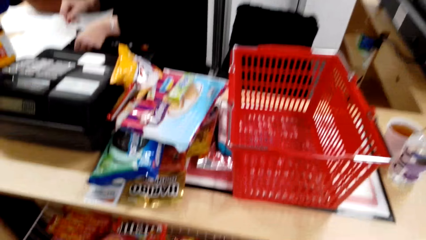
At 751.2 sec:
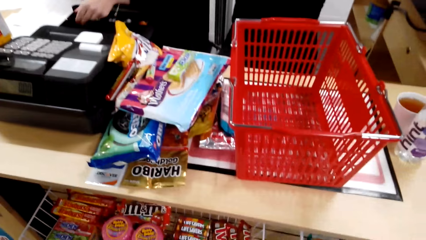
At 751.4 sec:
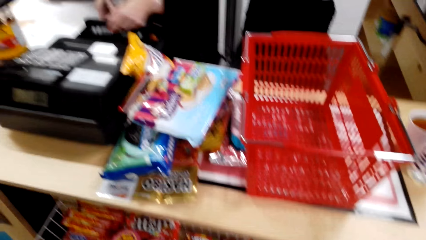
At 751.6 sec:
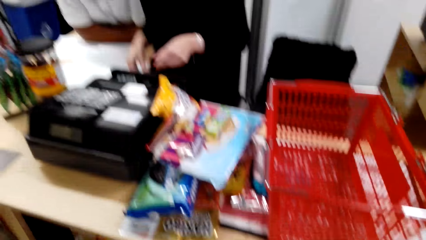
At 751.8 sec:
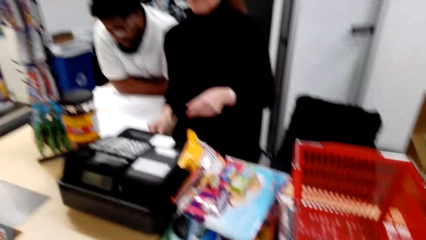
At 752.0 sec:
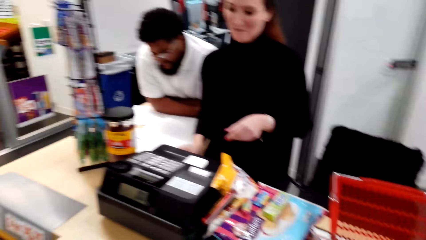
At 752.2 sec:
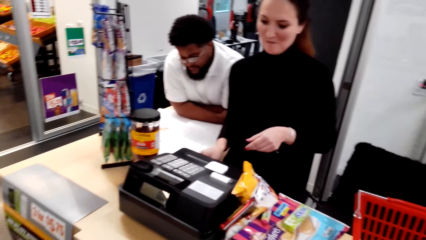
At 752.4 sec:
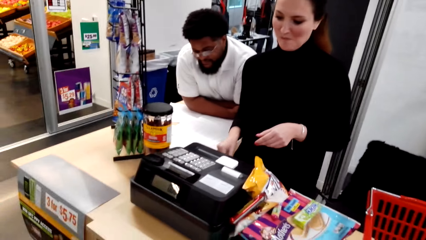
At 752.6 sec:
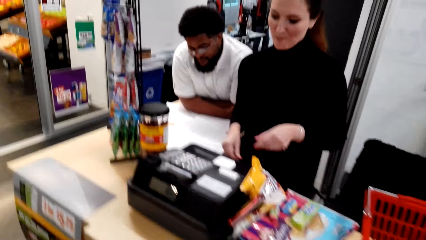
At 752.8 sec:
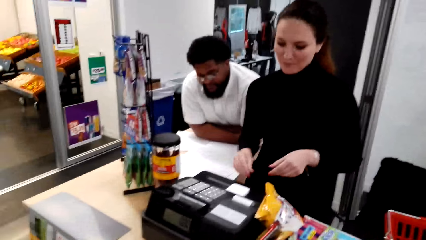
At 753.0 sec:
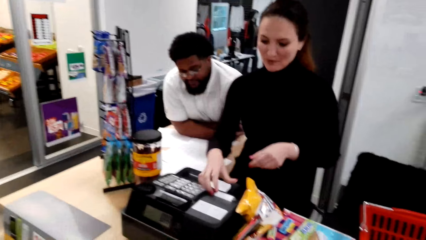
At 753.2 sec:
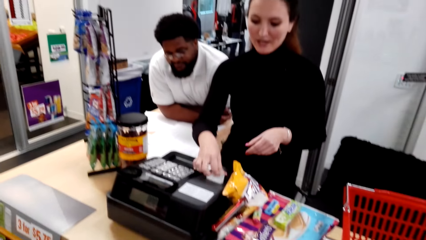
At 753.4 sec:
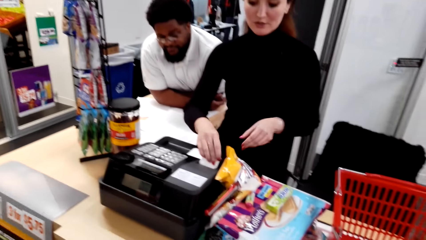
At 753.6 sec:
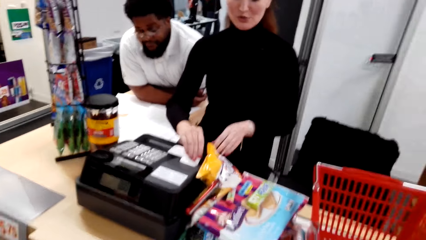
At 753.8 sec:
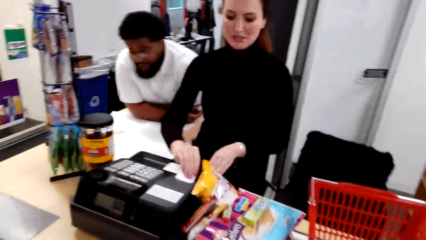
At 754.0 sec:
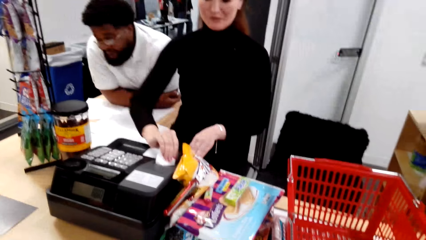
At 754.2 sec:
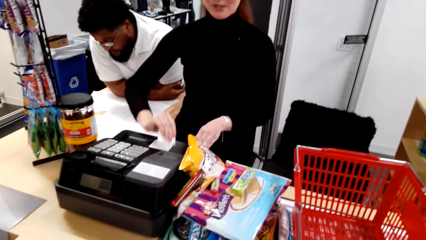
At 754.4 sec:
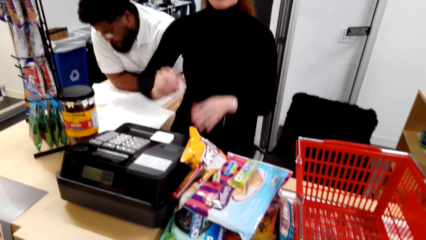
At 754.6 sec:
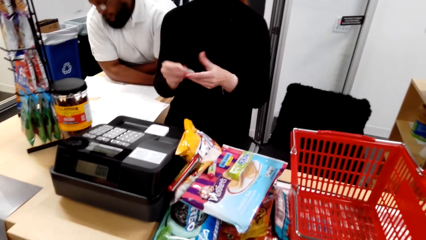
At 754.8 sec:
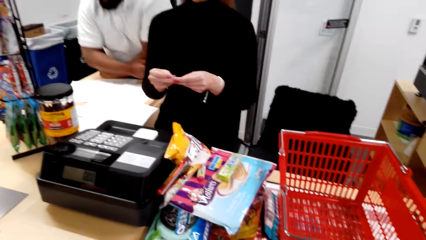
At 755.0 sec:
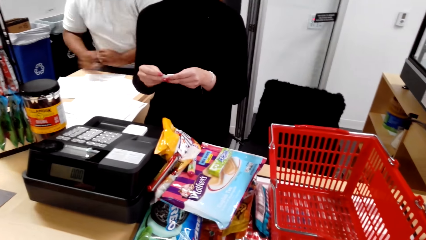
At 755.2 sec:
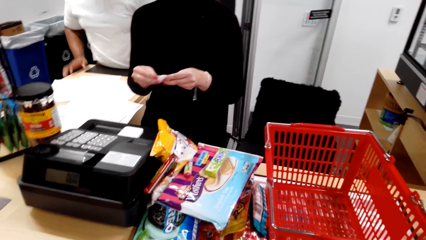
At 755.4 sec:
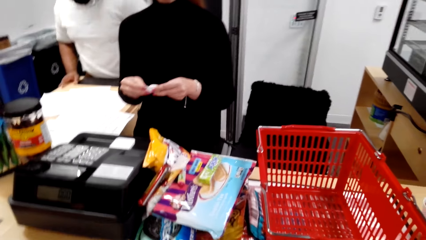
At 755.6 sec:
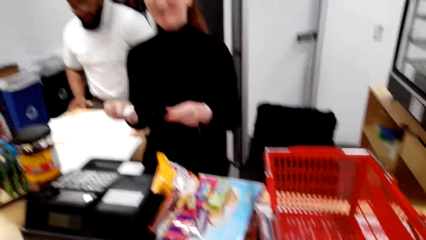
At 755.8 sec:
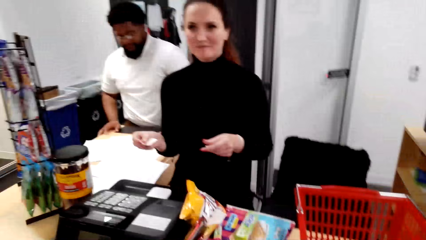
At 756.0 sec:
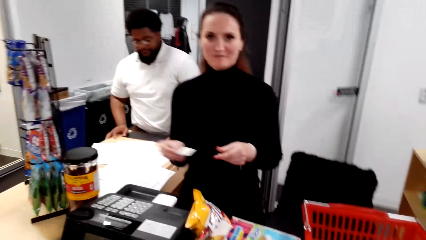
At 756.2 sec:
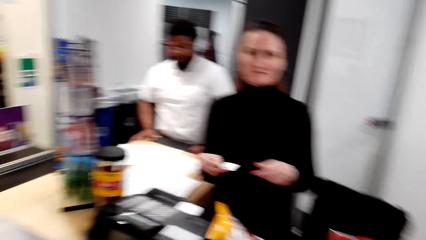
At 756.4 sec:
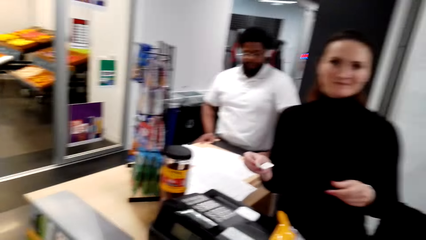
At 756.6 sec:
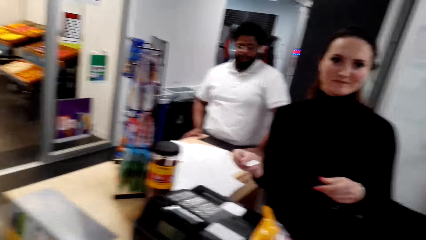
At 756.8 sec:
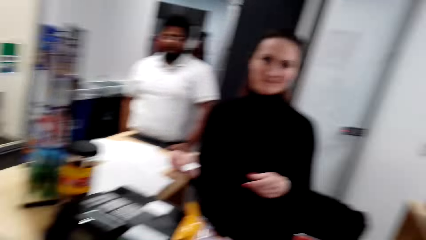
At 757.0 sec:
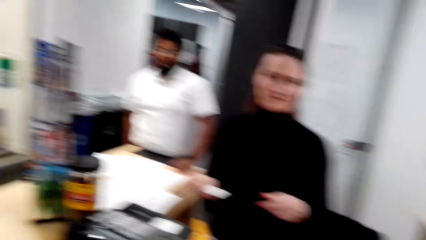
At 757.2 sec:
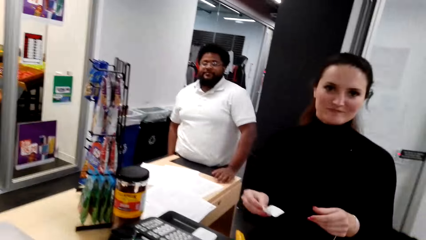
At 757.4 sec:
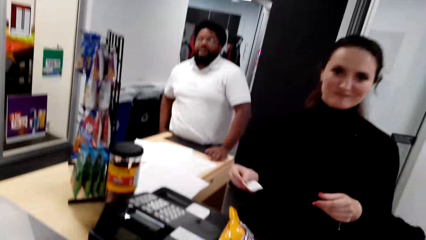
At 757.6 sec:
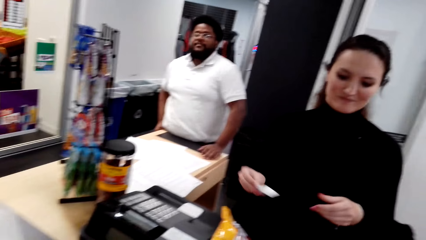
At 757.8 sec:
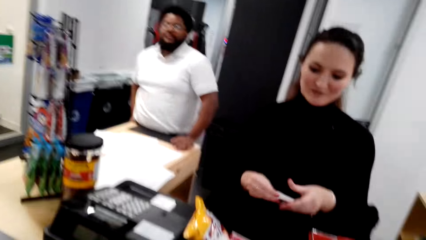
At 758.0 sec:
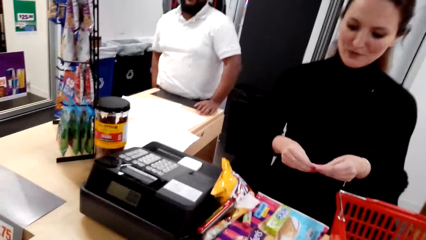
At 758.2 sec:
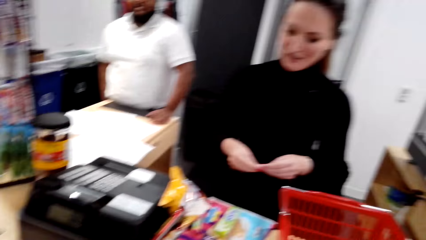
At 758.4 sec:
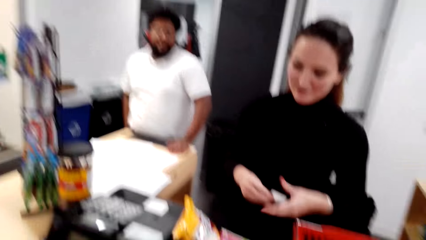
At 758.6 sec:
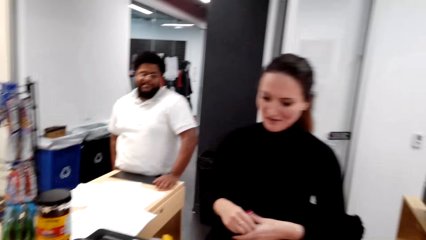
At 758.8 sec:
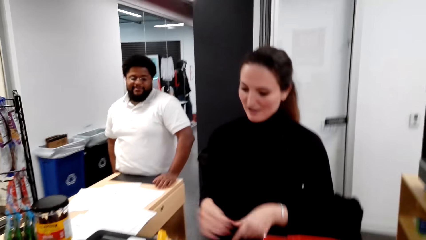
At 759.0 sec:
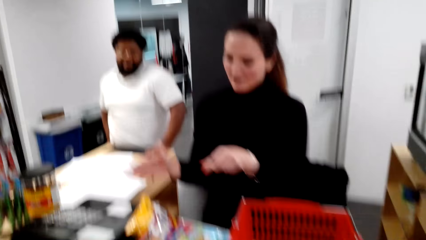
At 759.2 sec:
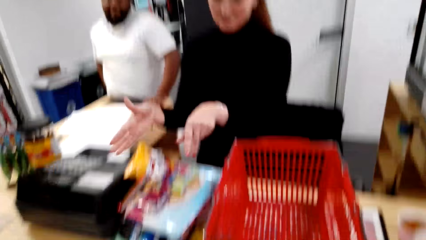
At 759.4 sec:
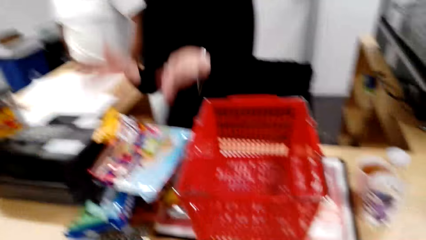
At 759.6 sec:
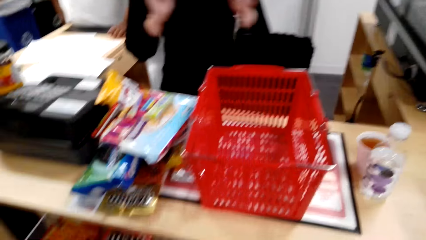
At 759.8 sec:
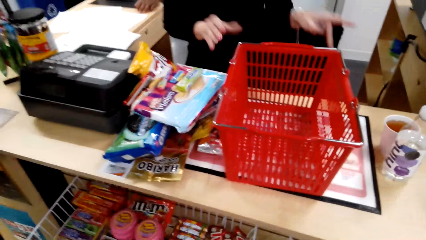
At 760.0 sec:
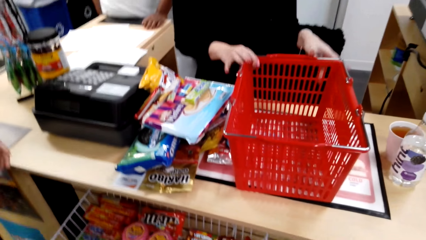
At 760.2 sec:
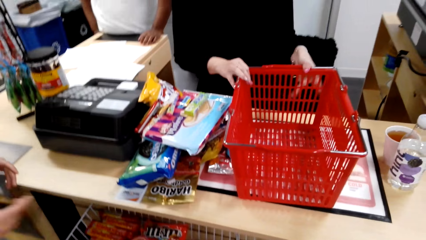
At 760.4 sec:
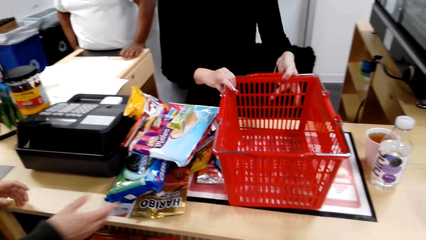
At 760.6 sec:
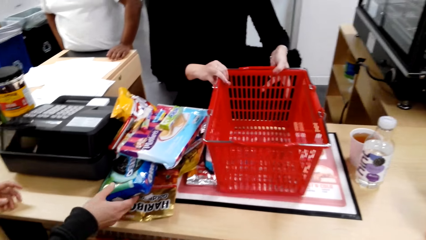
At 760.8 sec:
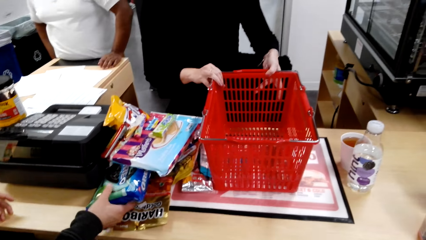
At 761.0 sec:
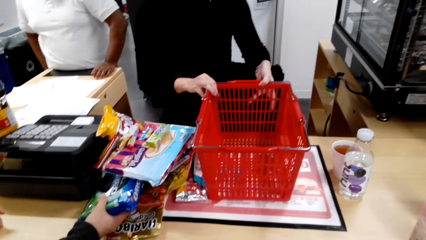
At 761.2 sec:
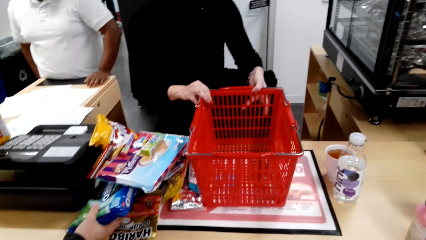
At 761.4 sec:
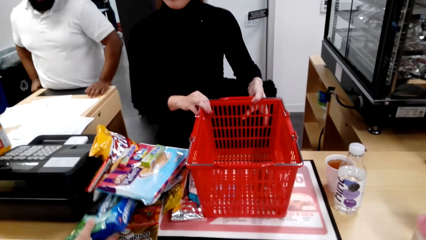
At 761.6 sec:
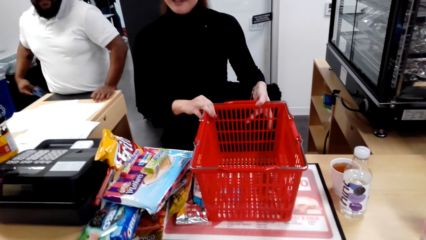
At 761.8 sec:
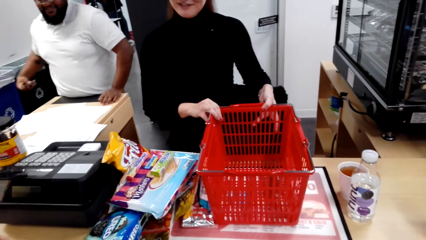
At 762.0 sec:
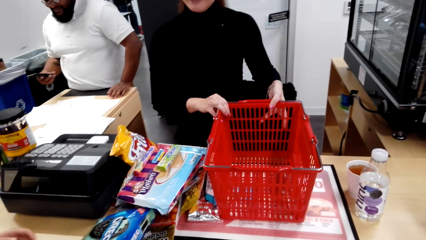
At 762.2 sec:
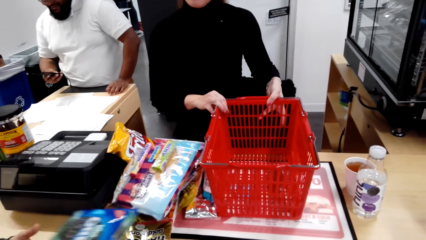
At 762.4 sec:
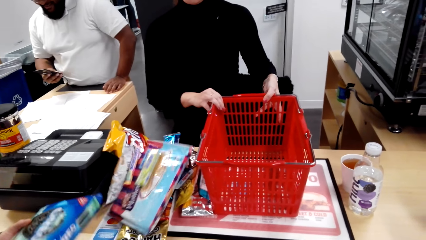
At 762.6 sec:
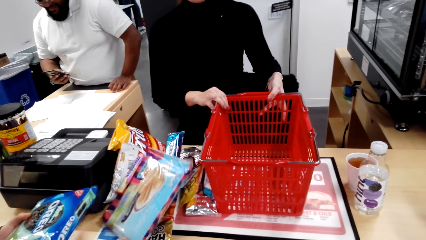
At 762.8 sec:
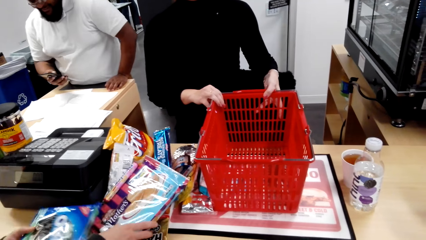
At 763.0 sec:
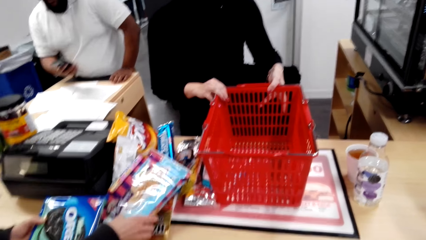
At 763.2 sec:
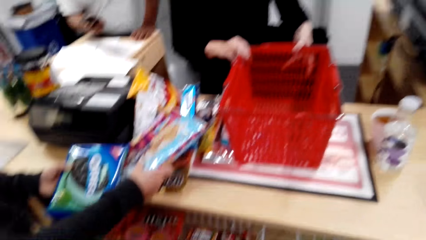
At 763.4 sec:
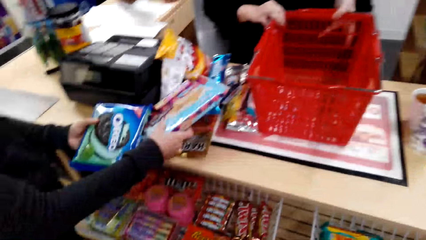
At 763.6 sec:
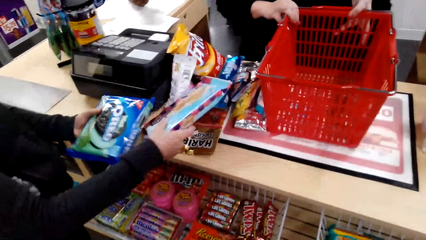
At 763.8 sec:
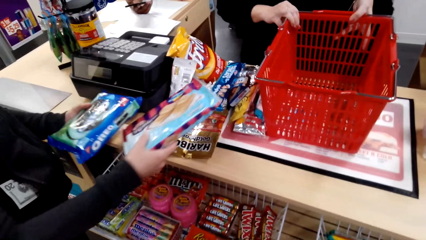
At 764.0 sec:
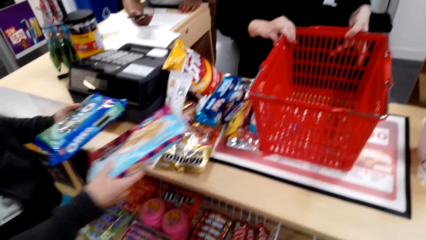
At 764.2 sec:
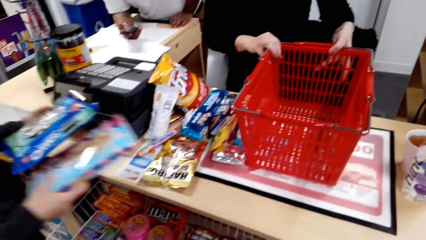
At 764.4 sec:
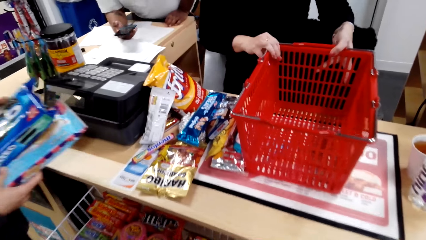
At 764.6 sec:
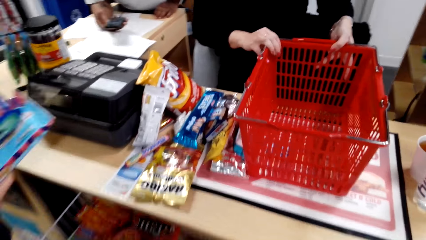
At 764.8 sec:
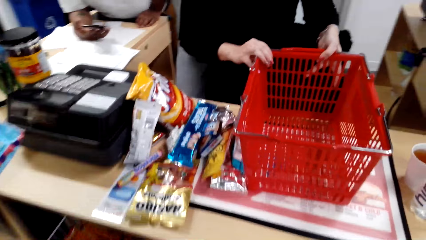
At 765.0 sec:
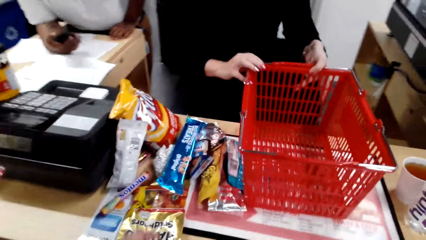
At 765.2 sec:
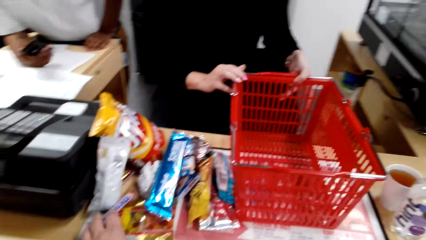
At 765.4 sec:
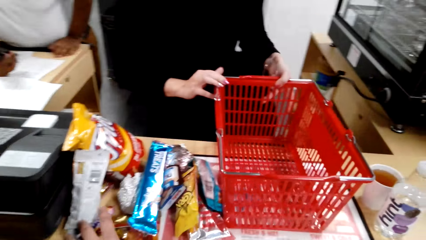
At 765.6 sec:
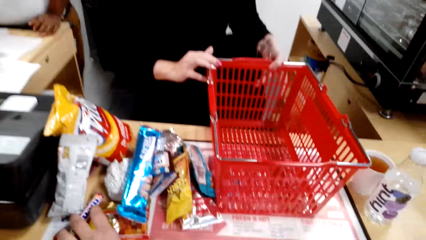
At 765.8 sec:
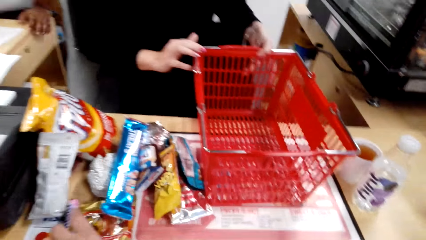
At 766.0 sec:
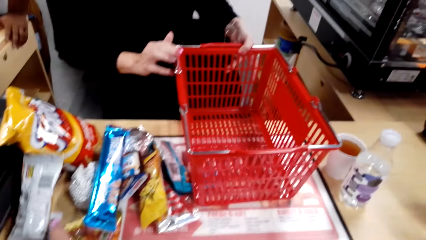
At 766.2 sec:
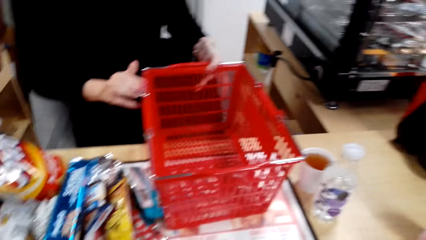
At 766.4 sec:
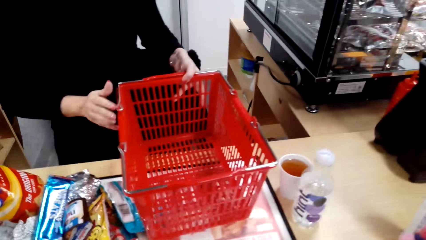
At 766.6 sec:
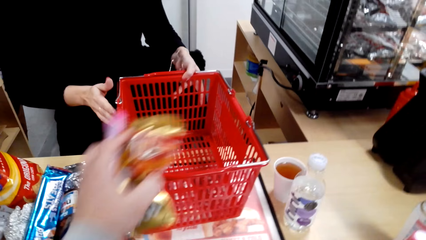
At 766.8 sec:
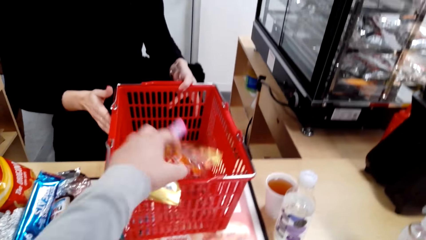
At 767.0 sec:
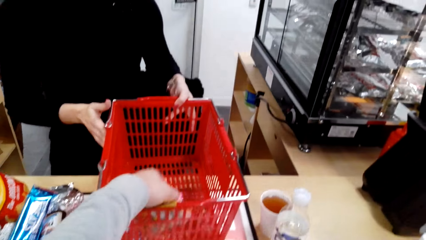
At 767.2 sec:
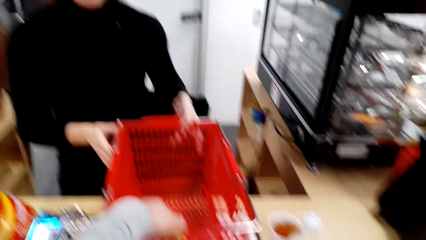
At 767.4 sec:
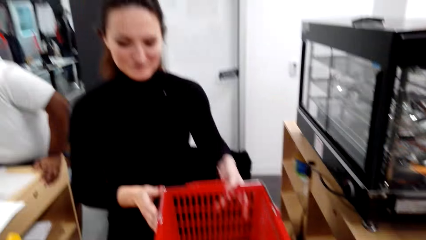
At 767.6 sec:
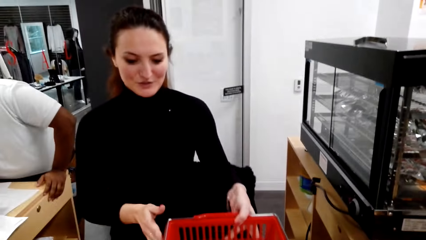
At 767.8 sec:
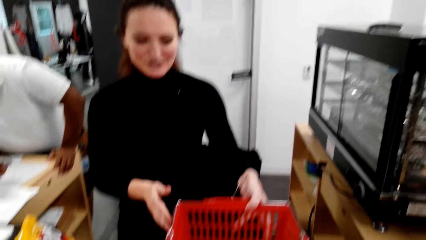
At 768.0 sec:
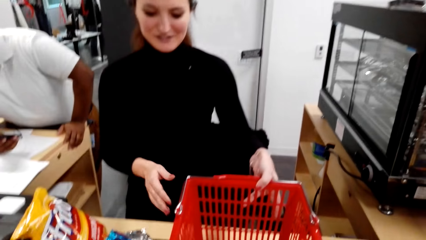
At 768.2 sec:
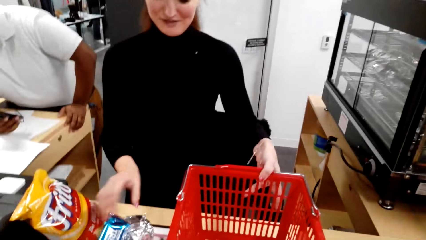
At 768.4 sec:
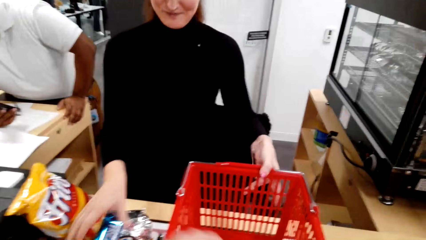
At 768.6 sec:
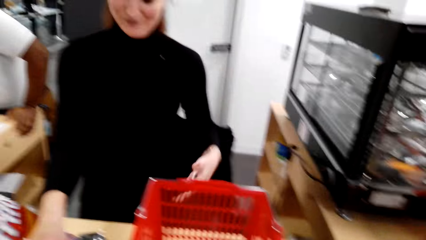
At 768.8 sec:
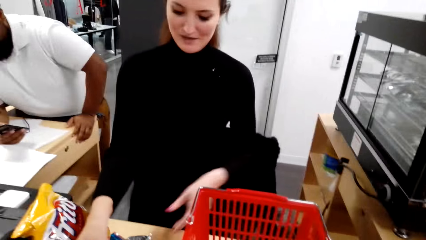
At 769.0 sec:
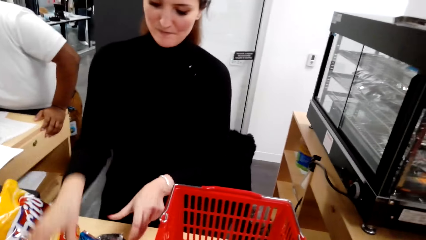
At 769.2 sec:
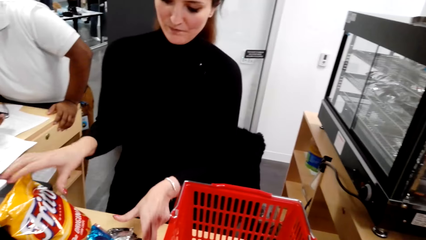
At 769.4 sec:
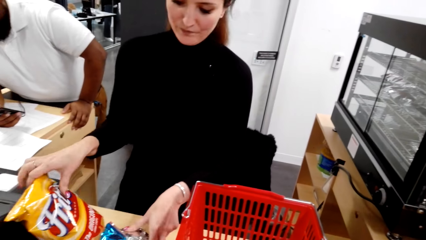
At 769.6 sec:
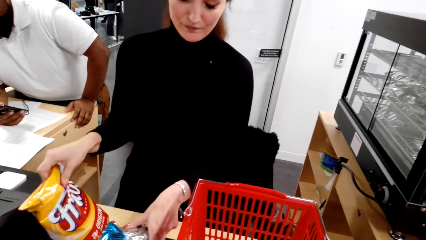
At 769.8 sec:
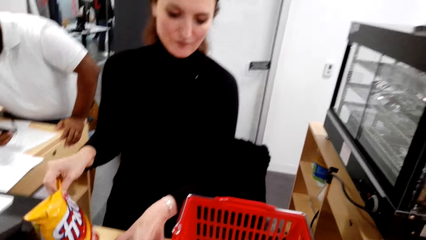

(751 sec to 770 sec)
A lady puts the cash in the cashbox. She closes the cashbox, cuts the receipt, and holds an ETR receipt. She moves the basket and holds the basket. Another lady picks the packs on the counter. The camera wearer grabs the packs and drops the packs in the basket.
